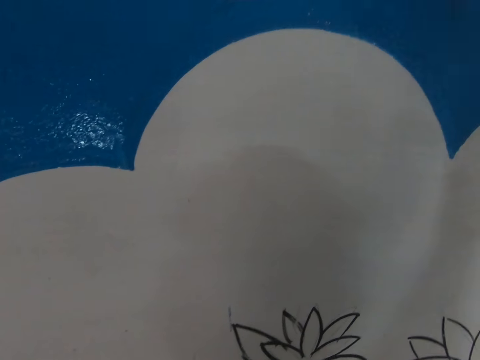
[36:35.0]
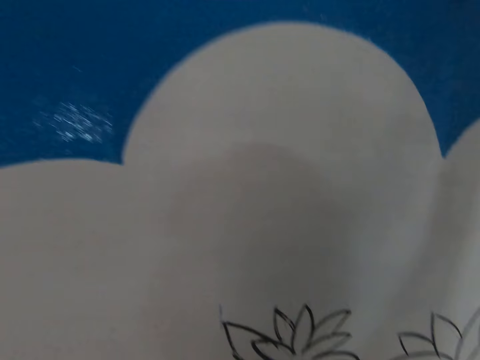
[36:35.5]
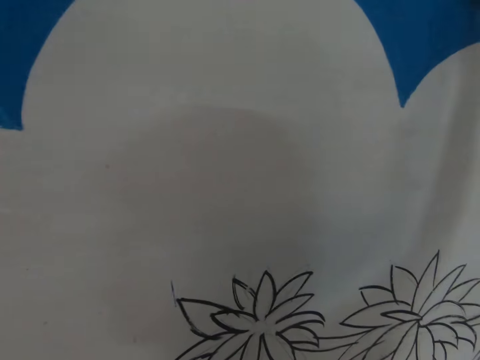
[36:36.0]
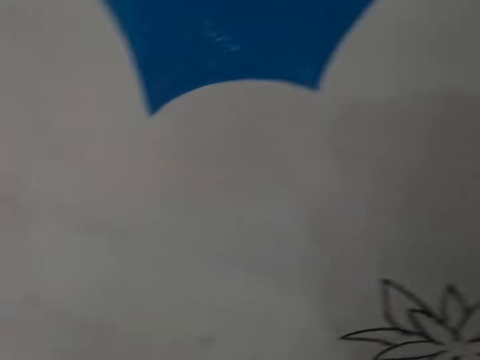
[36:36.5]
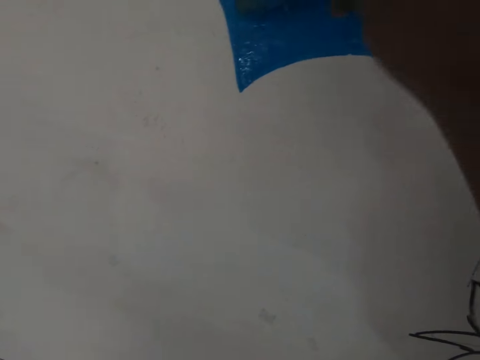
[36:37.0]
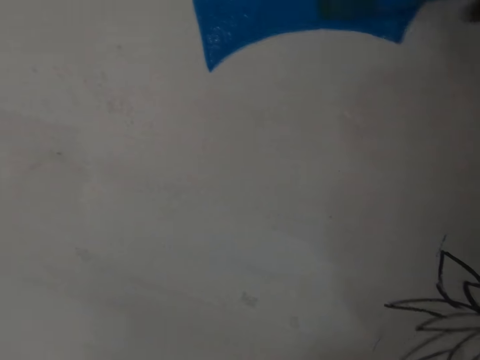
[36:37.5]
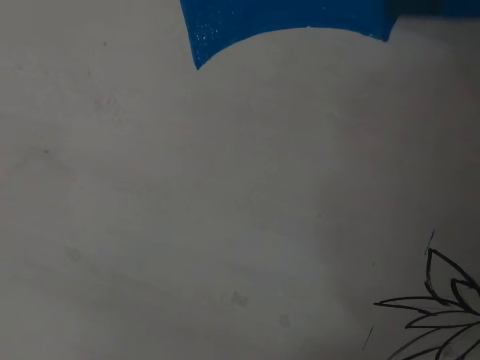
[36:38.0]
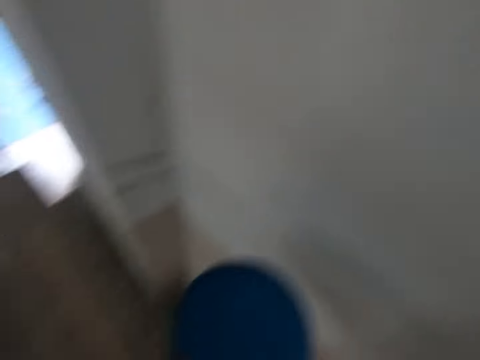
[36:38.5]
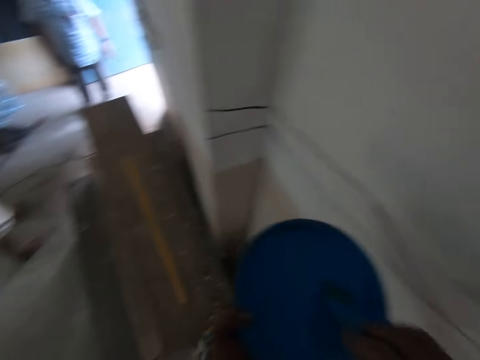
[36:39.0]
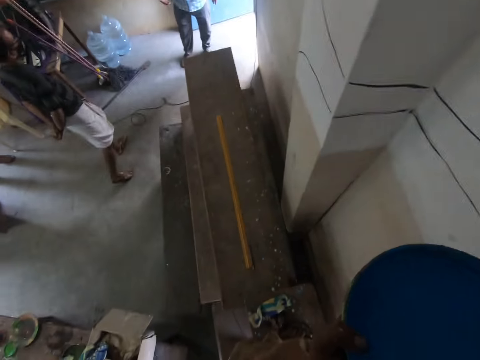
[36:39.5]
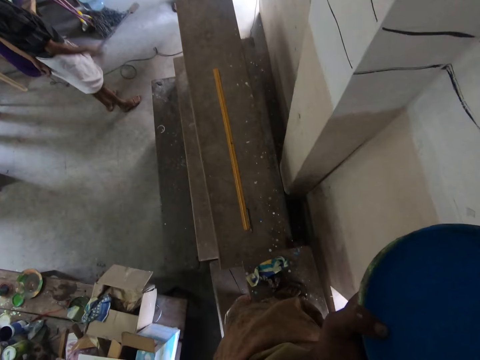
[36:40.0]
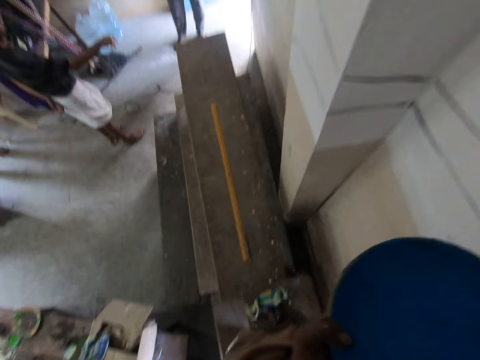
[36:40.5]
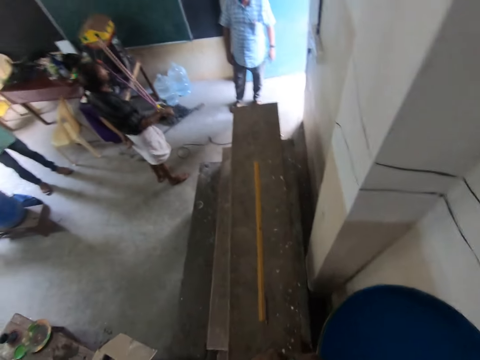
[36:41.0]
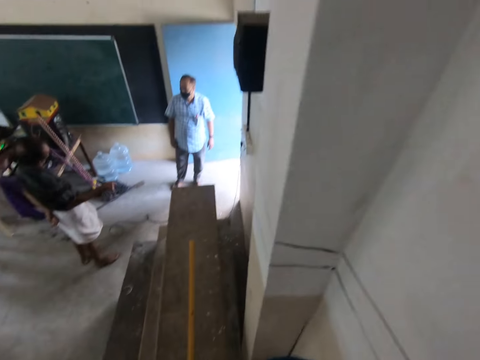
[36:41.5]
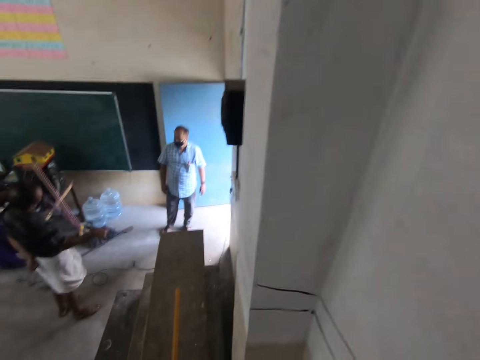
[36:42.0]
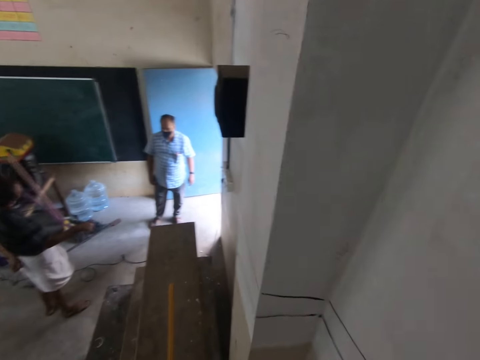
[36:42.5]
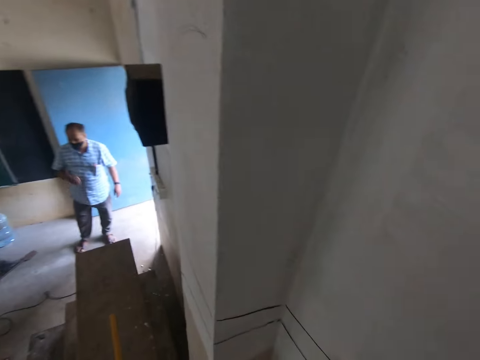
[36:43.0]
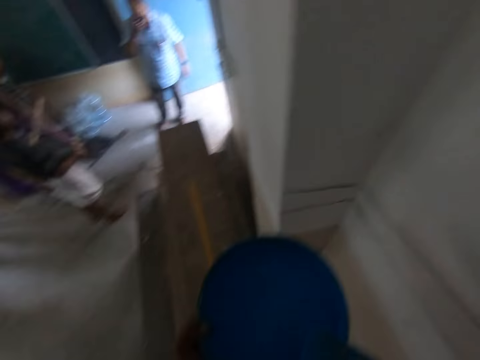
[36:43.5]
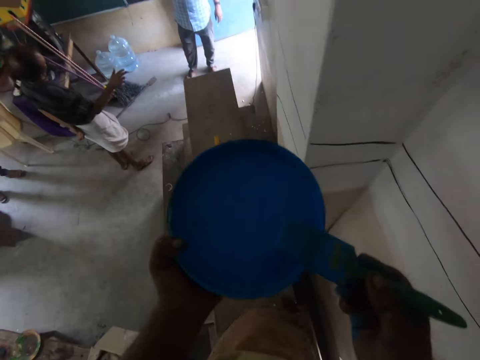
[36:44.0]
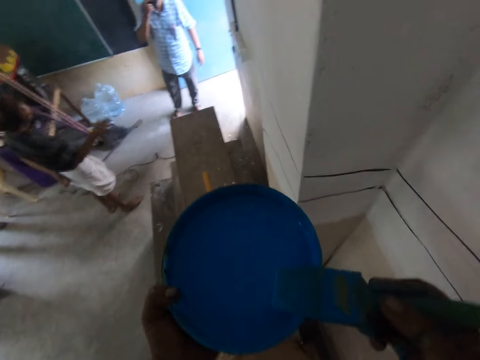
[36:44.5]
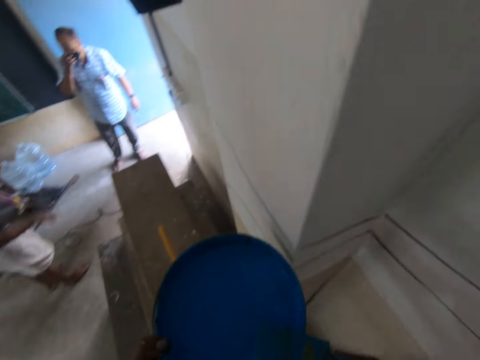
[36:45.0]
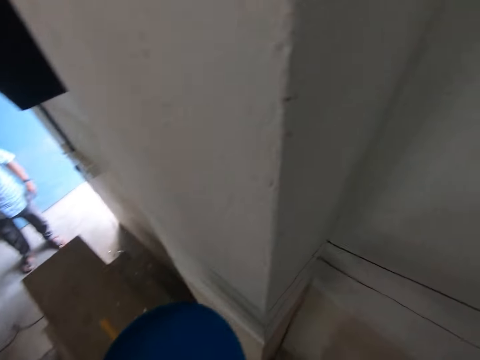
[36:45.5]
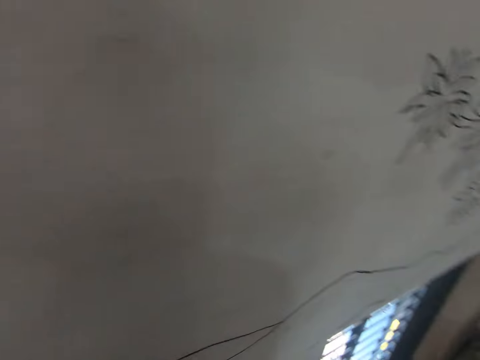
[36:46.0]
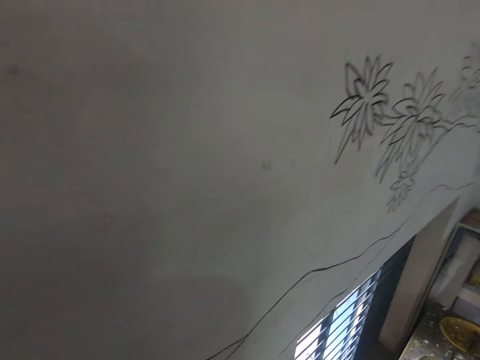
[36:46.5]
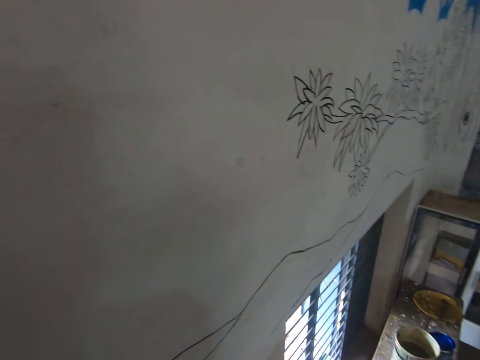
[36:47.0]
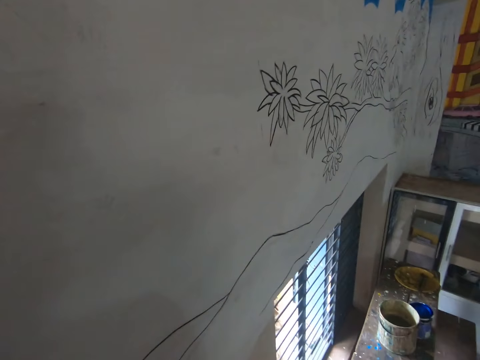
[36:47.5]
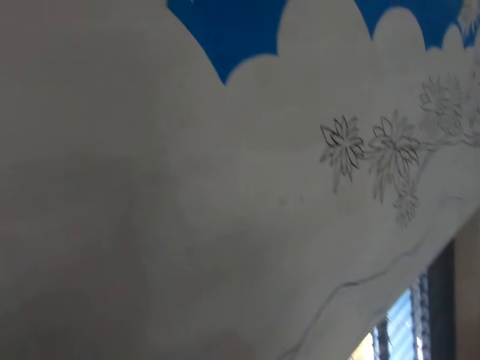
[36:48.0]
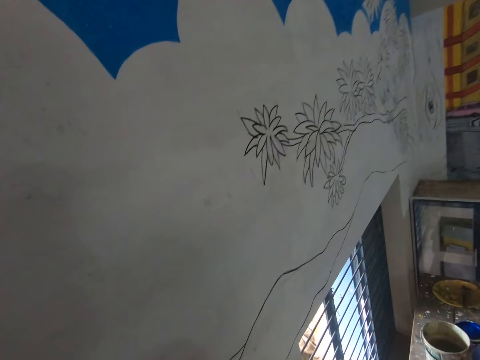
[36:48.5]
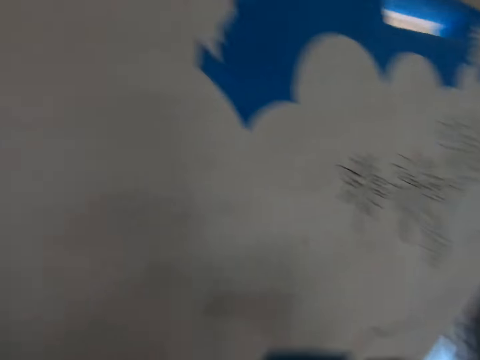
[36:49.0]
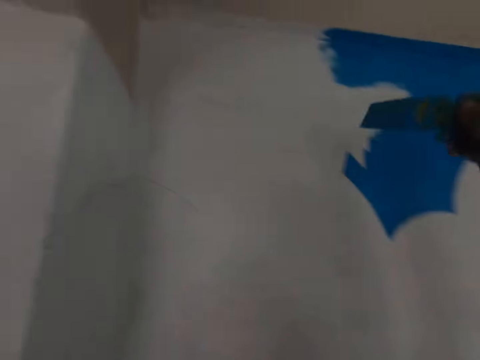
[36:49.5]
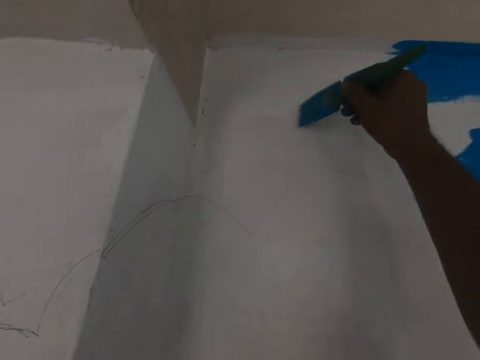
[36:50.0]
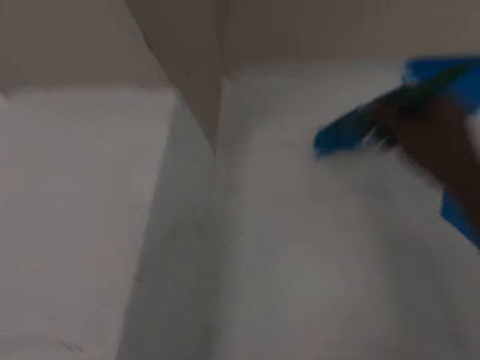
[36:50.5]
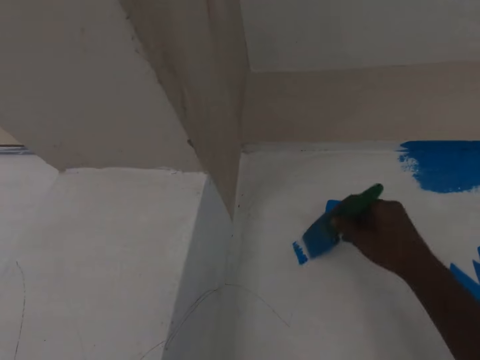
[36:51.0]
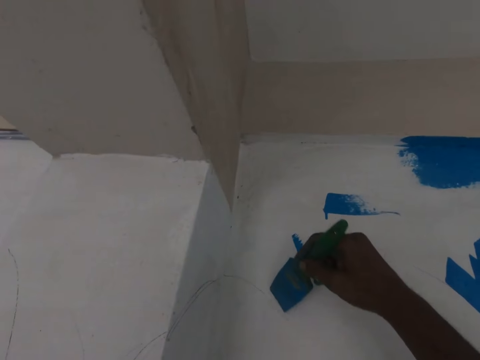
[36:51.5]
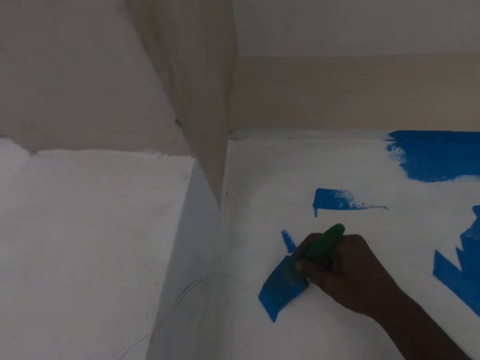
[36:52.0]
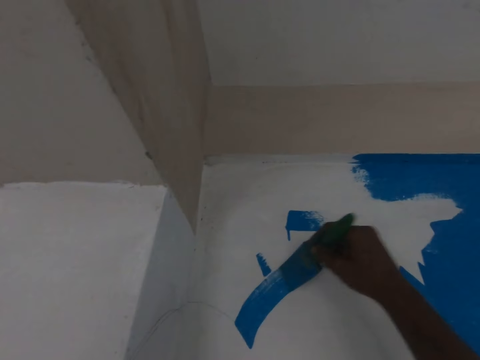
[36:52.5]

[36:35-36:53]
The camera wearer scoops paint with a paint brush. They insert the brush in the bucket. They stare at a man. They look up. They move on the bench. They turn around. They stare at the wall. They raise the right hand. They paint the wall with the paint brush.

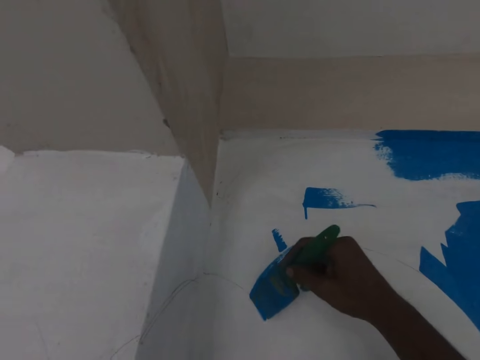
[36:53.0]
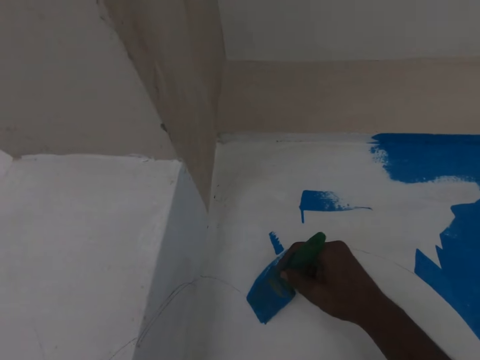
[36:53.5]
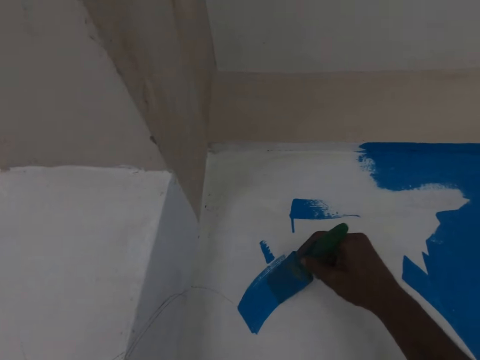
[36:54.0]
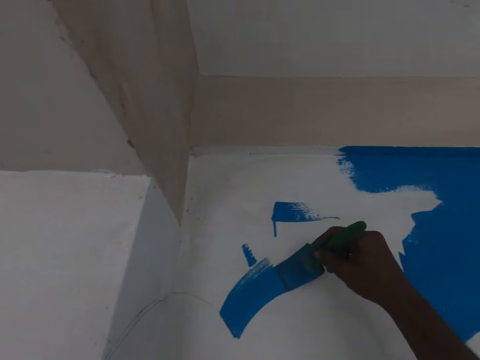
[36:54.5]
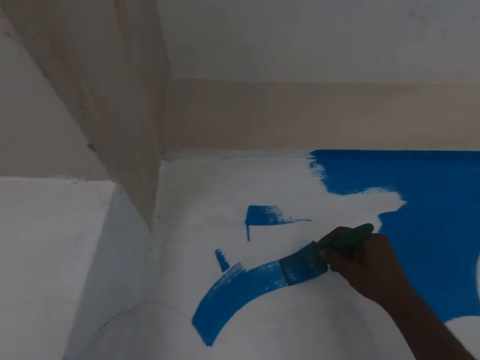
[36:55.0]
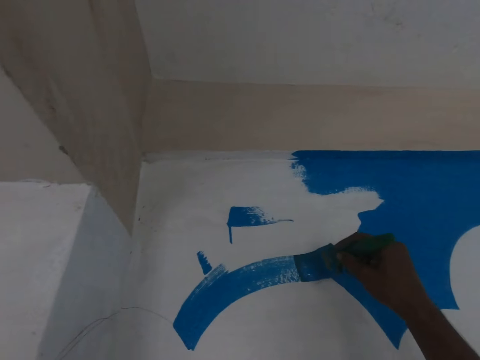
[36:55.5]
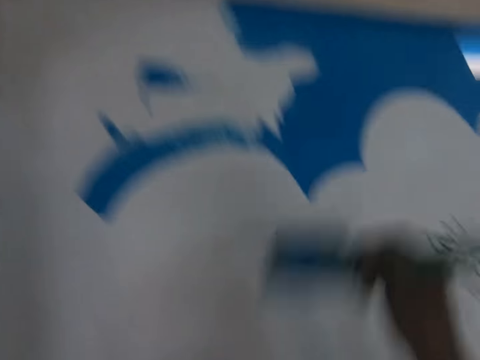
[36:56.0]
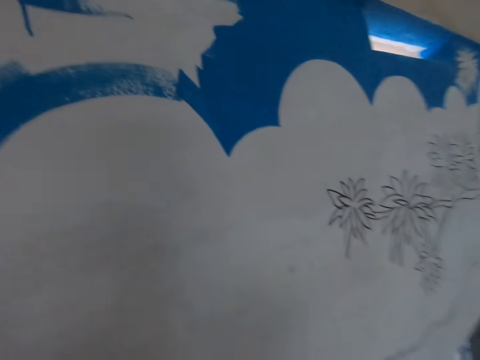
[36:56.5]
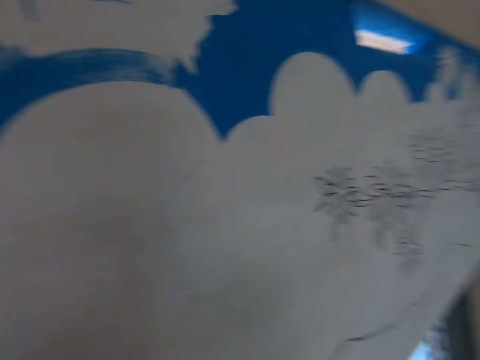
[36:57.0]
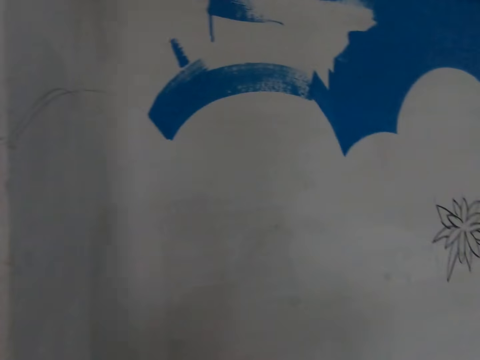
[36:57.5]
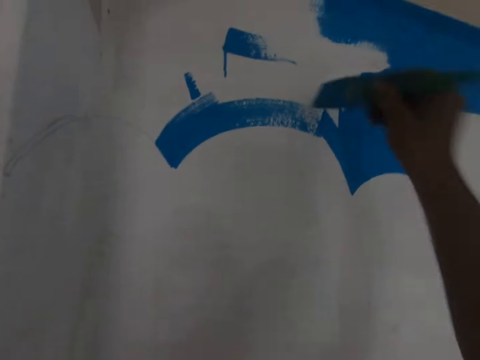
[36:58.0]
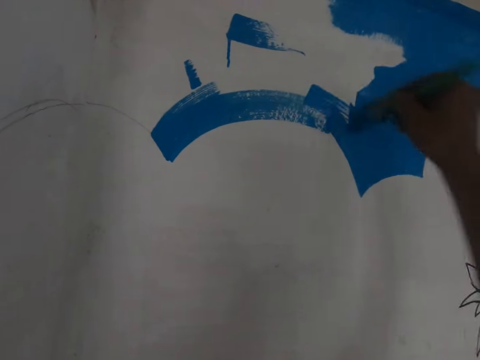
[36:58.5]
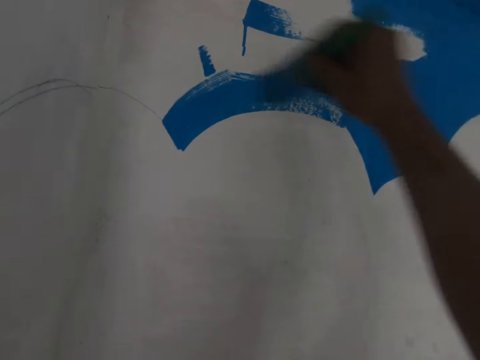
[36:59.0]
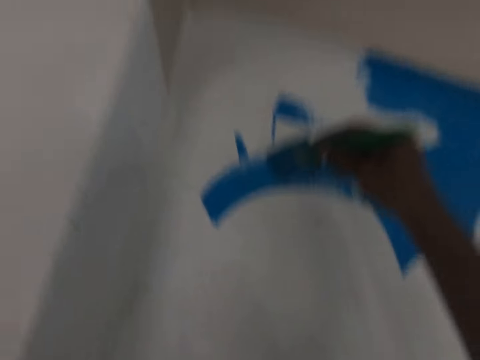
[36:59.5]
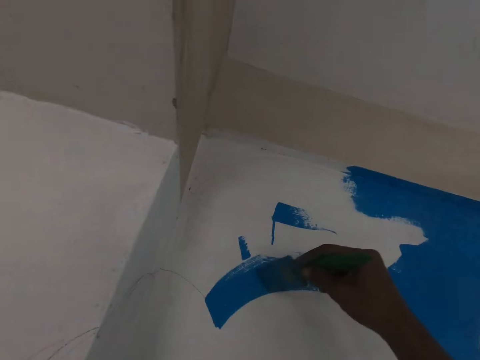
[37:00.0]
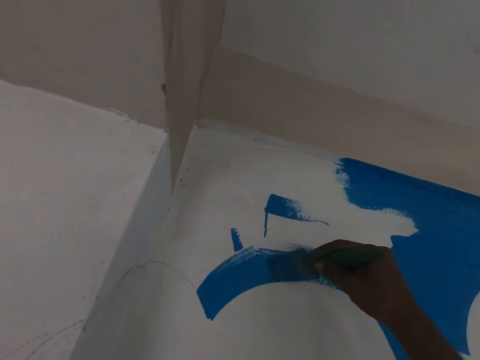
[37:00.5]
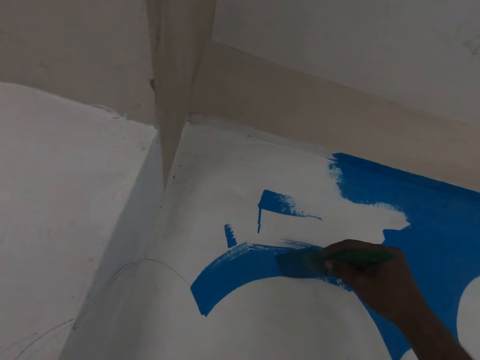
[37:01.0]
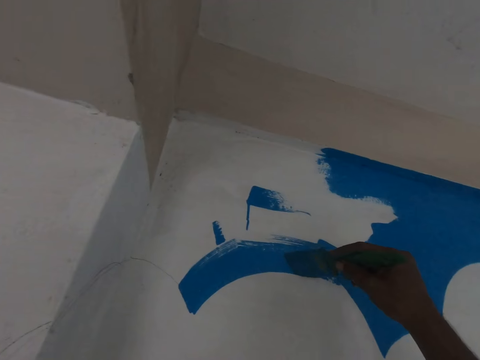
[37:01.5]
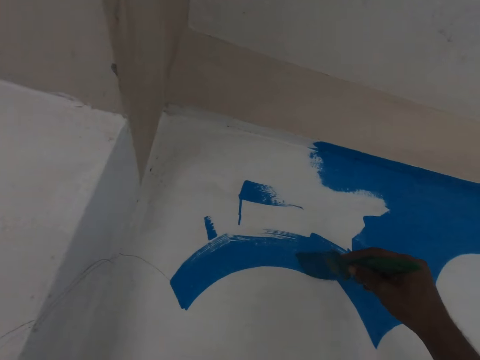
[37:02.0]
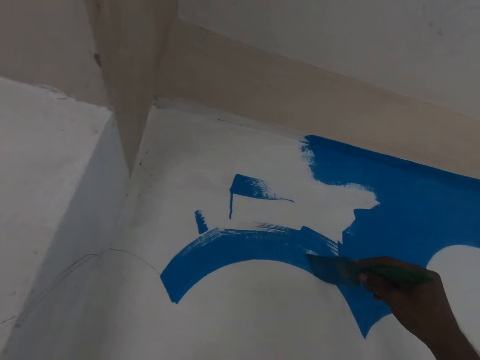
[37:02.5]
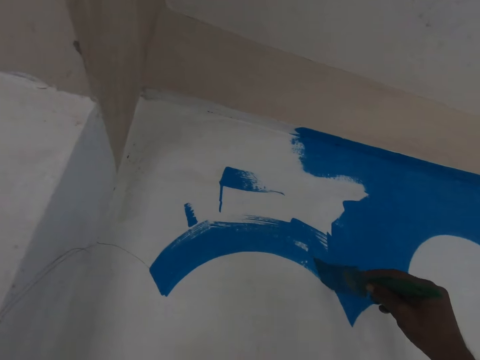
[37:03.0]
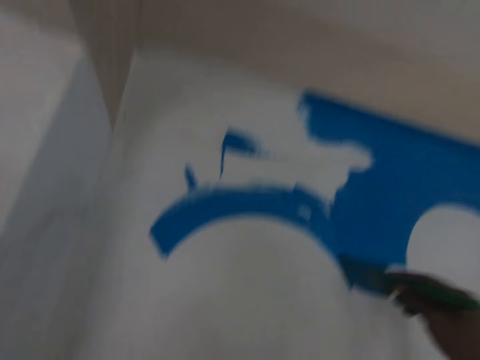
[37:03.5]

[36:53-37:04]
The camera wearer removes the brush from the wall. They paint the wall with the brush.
